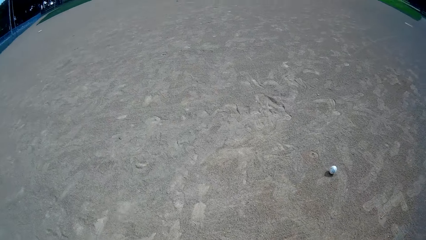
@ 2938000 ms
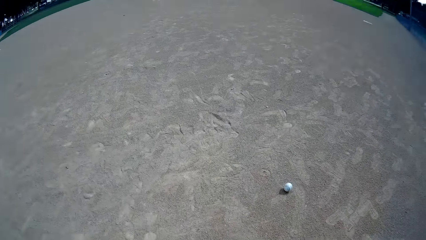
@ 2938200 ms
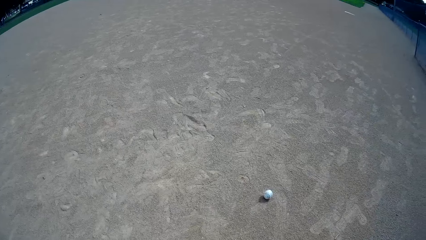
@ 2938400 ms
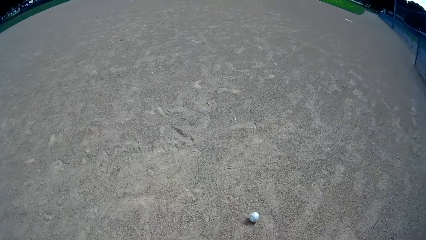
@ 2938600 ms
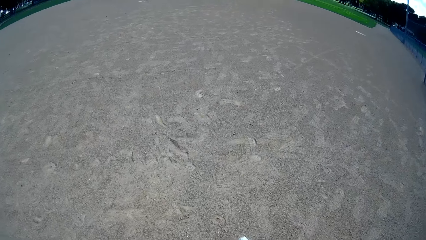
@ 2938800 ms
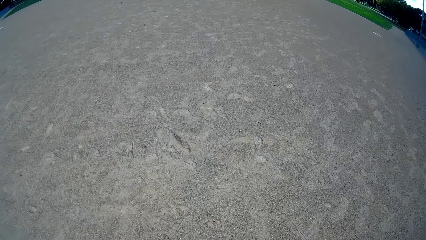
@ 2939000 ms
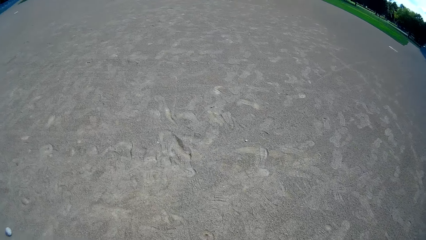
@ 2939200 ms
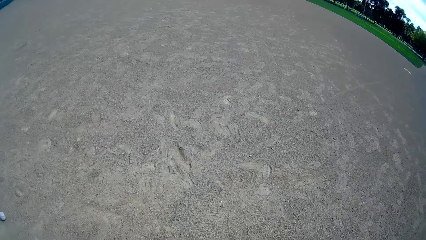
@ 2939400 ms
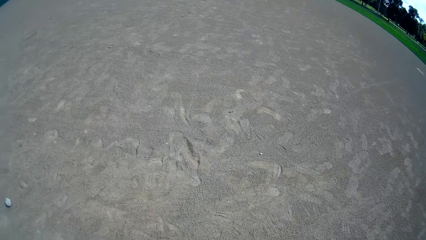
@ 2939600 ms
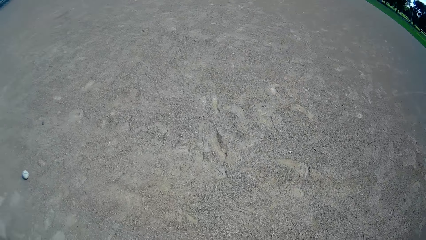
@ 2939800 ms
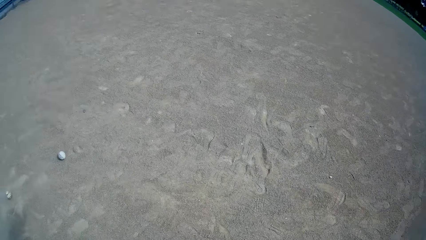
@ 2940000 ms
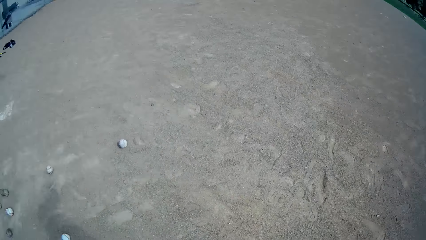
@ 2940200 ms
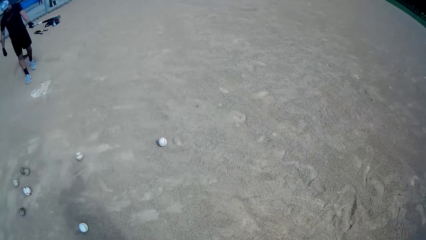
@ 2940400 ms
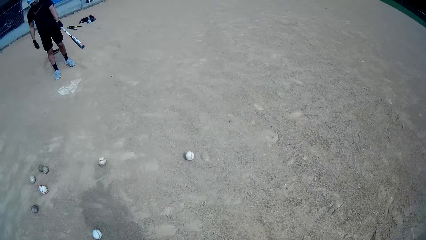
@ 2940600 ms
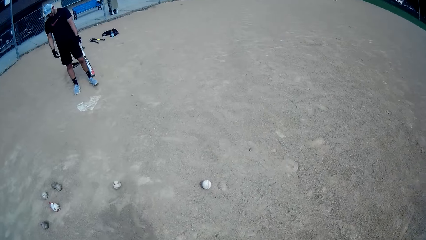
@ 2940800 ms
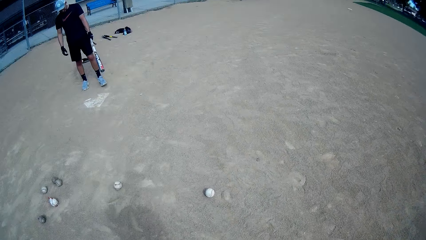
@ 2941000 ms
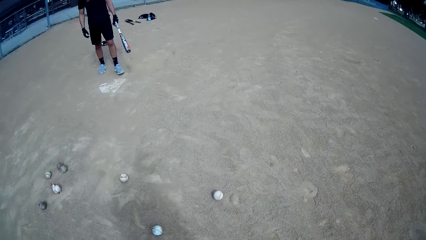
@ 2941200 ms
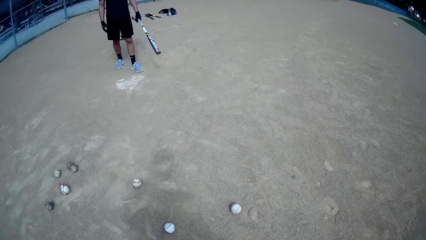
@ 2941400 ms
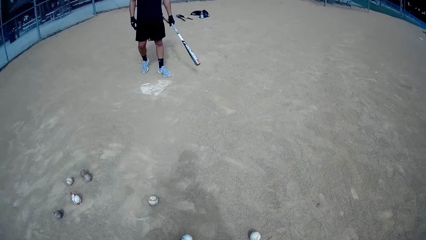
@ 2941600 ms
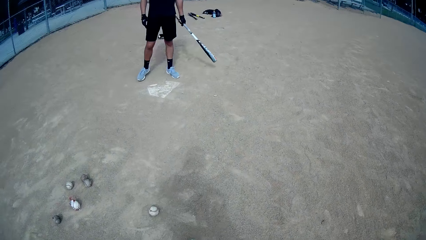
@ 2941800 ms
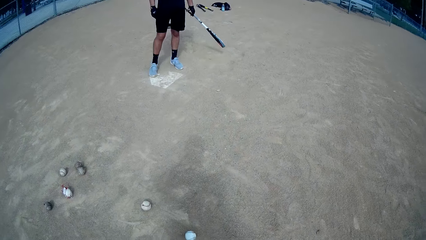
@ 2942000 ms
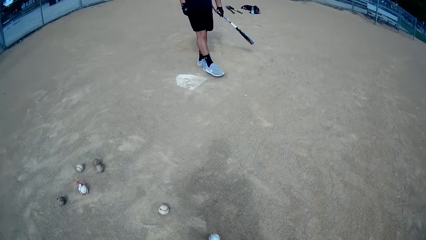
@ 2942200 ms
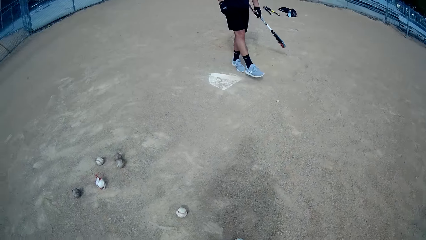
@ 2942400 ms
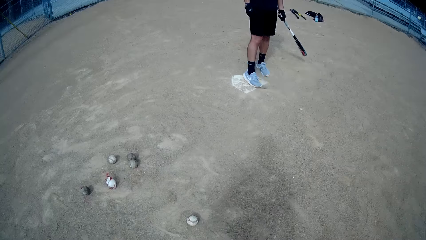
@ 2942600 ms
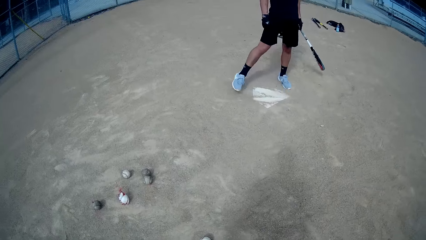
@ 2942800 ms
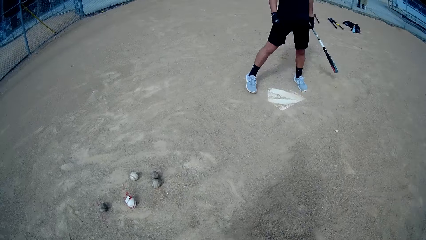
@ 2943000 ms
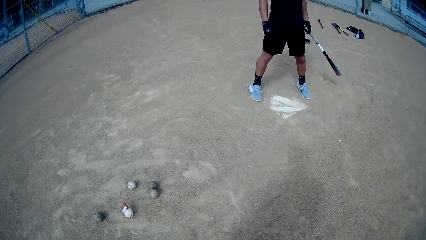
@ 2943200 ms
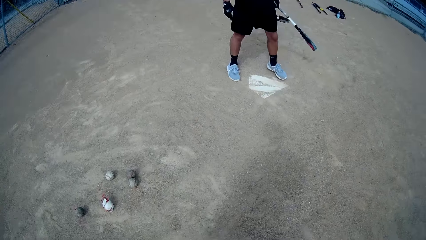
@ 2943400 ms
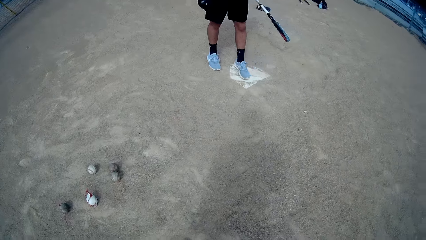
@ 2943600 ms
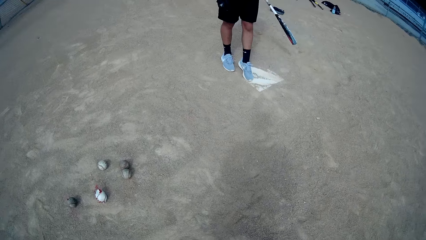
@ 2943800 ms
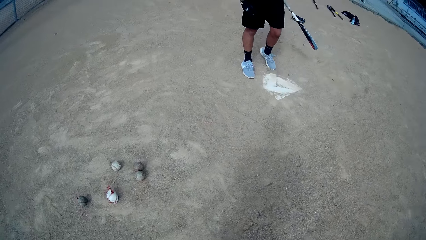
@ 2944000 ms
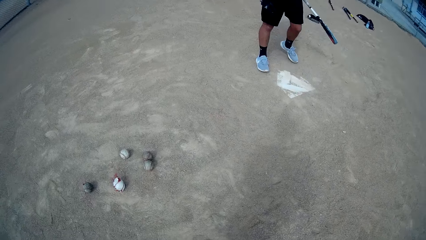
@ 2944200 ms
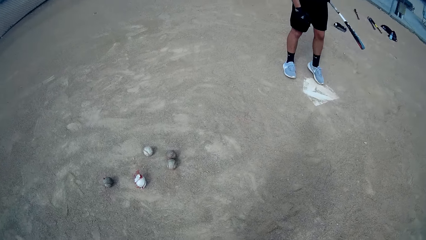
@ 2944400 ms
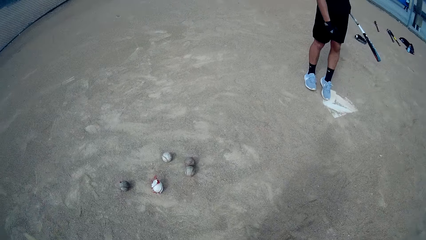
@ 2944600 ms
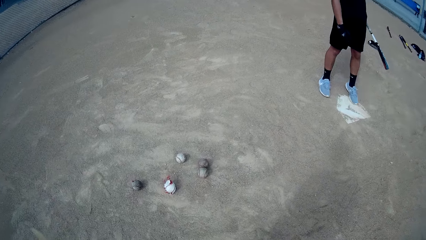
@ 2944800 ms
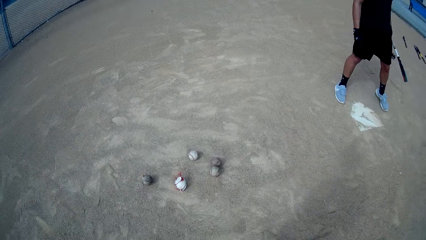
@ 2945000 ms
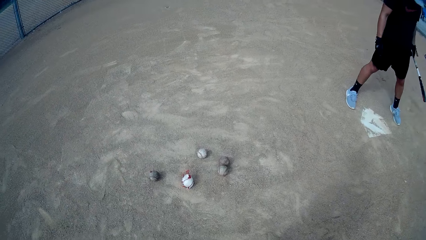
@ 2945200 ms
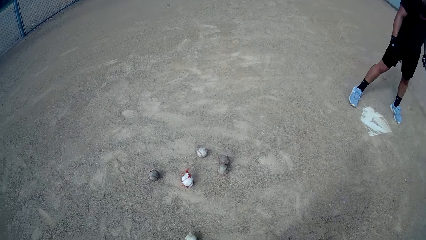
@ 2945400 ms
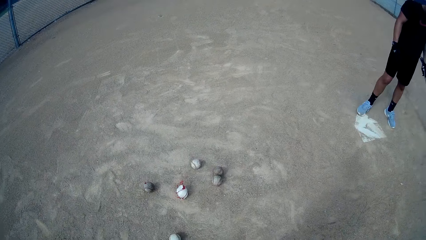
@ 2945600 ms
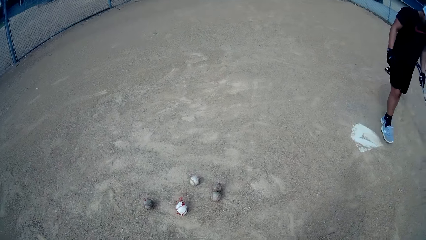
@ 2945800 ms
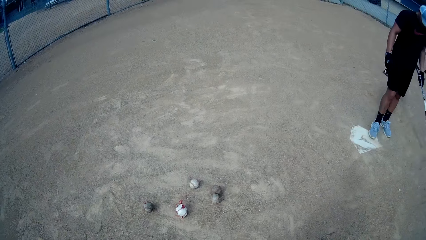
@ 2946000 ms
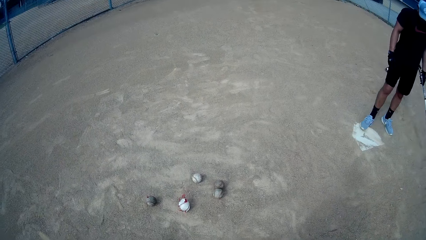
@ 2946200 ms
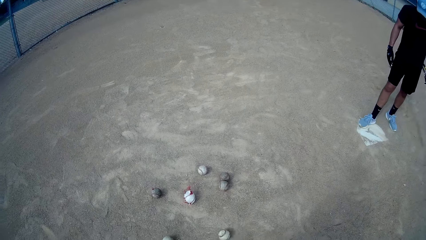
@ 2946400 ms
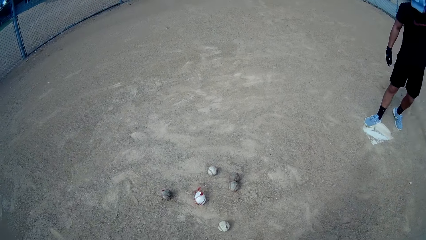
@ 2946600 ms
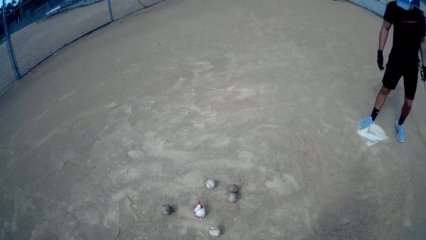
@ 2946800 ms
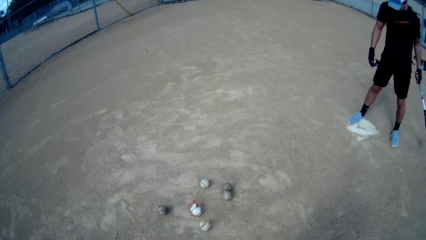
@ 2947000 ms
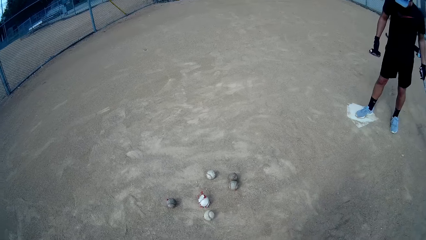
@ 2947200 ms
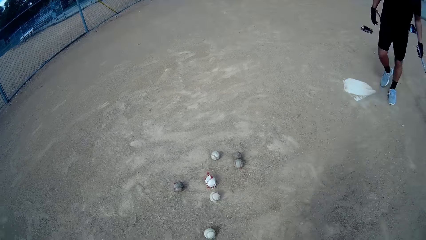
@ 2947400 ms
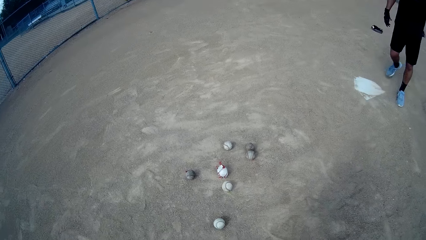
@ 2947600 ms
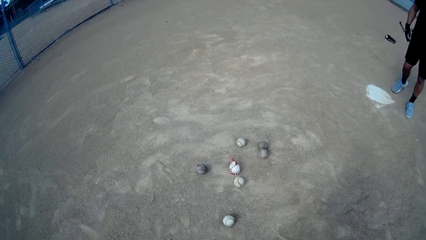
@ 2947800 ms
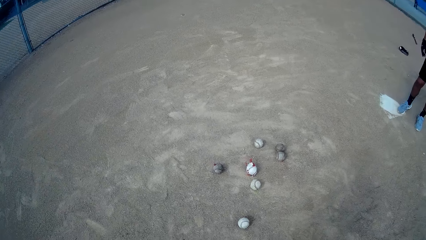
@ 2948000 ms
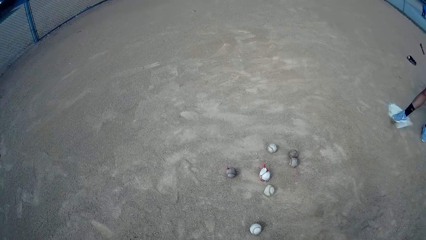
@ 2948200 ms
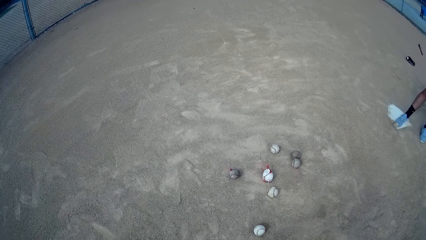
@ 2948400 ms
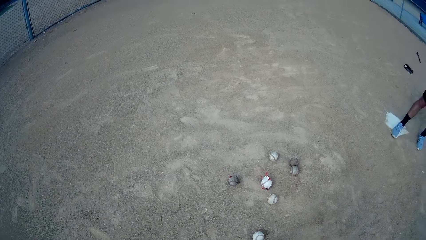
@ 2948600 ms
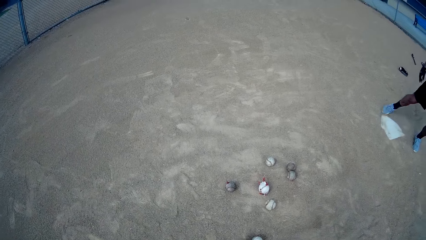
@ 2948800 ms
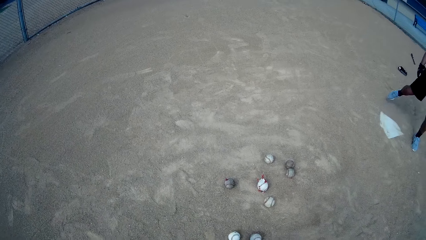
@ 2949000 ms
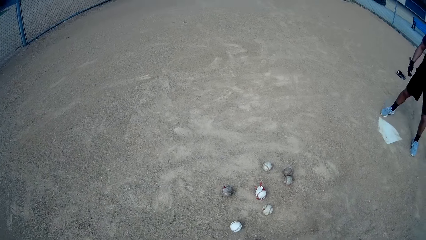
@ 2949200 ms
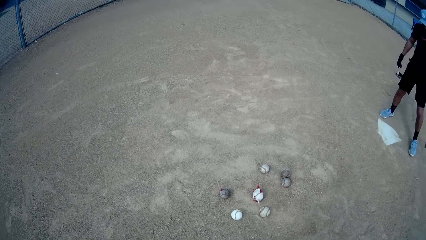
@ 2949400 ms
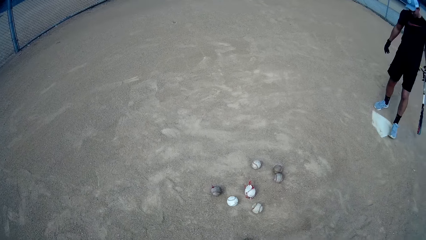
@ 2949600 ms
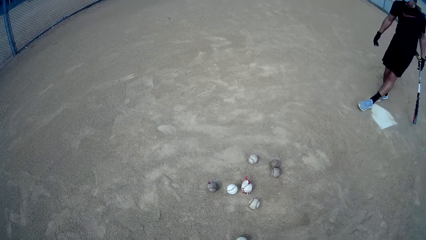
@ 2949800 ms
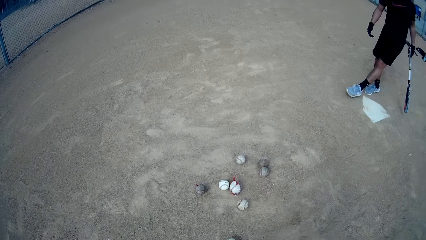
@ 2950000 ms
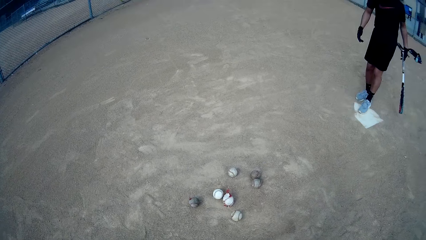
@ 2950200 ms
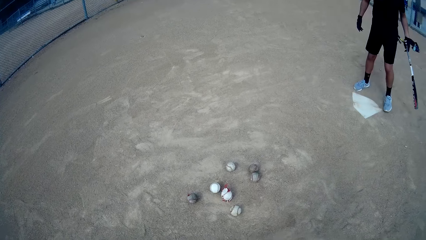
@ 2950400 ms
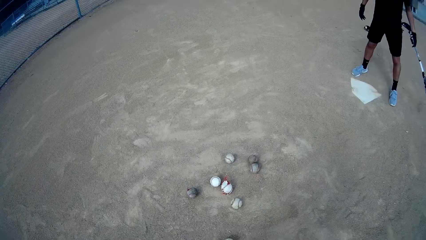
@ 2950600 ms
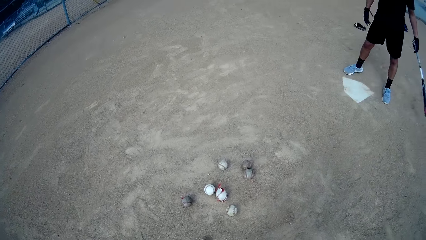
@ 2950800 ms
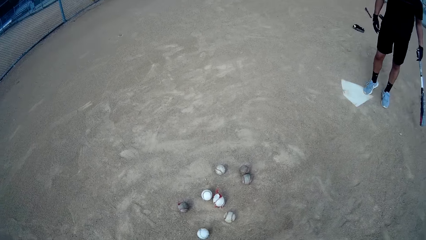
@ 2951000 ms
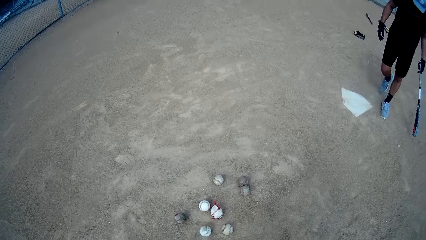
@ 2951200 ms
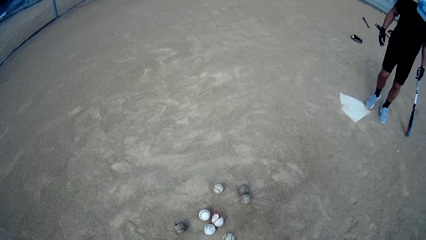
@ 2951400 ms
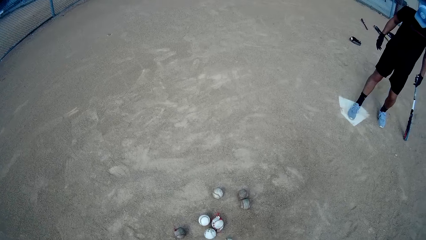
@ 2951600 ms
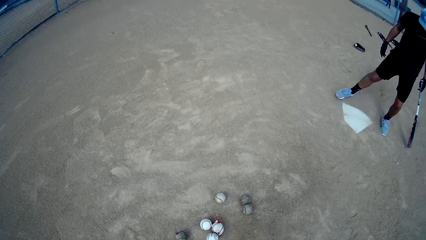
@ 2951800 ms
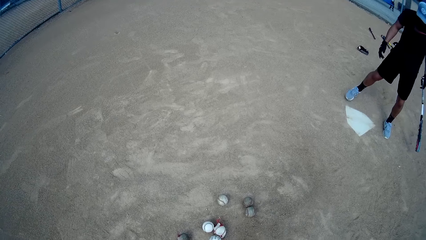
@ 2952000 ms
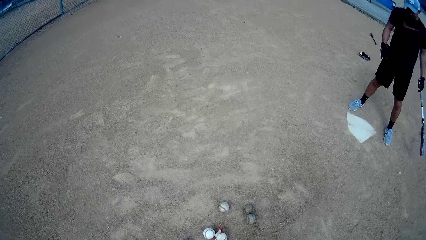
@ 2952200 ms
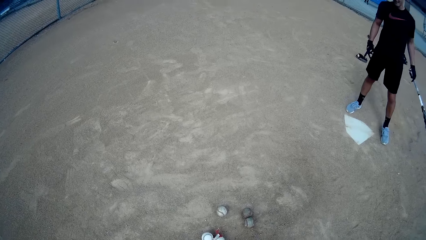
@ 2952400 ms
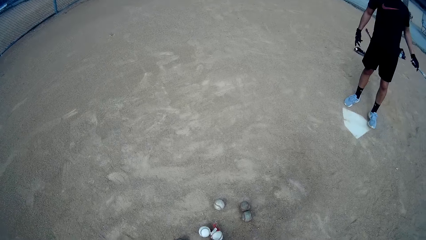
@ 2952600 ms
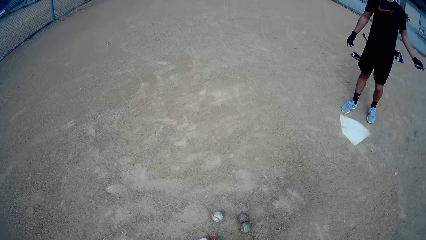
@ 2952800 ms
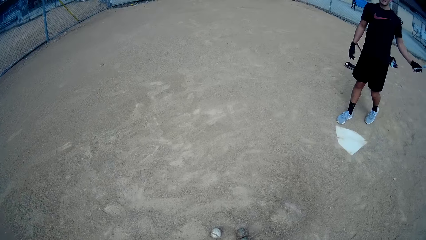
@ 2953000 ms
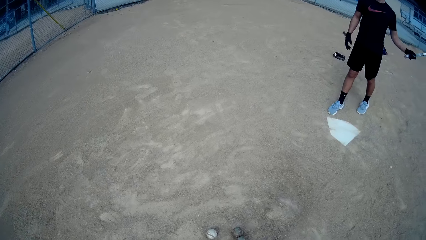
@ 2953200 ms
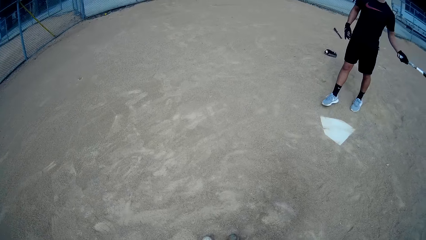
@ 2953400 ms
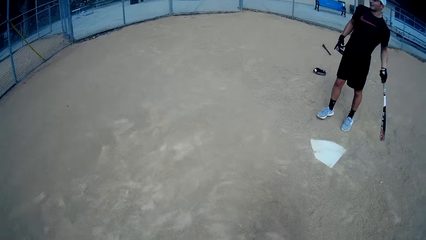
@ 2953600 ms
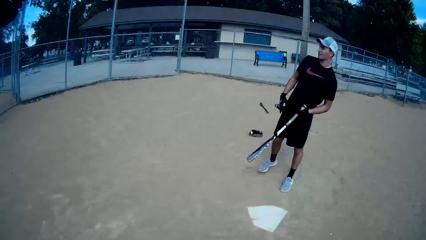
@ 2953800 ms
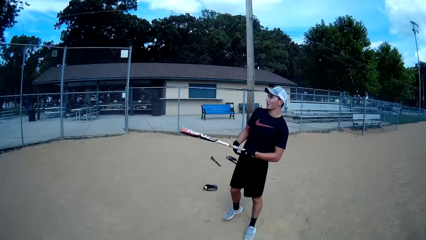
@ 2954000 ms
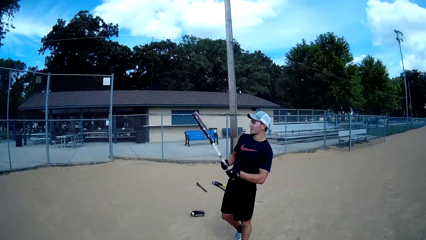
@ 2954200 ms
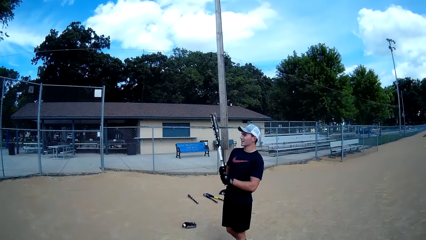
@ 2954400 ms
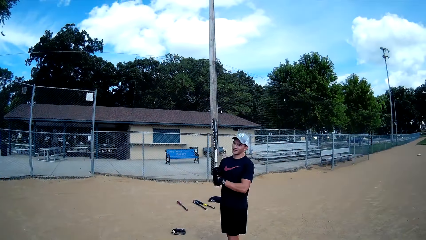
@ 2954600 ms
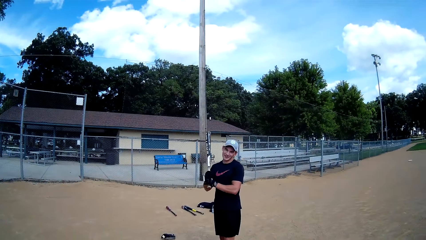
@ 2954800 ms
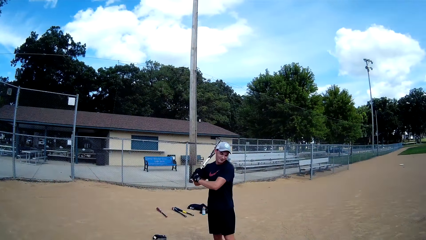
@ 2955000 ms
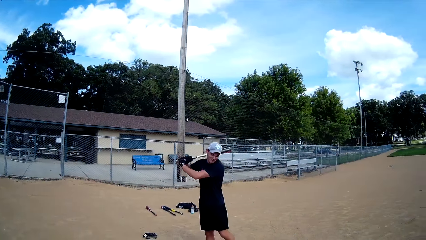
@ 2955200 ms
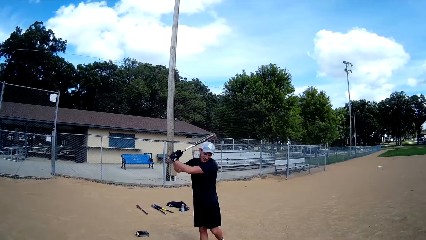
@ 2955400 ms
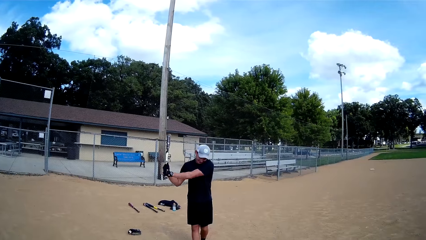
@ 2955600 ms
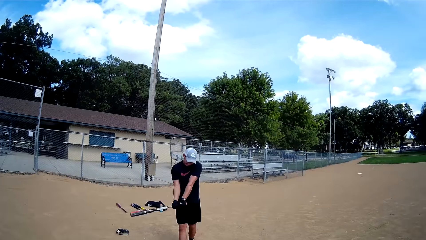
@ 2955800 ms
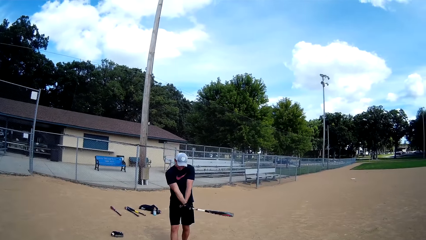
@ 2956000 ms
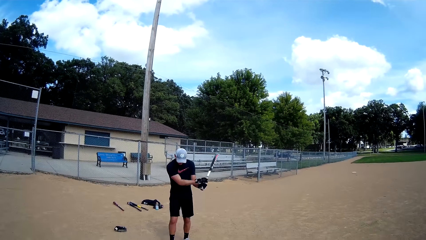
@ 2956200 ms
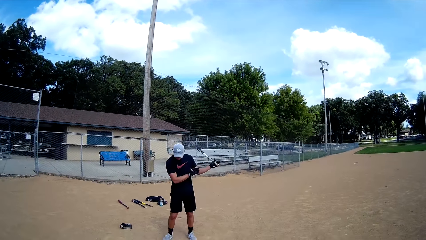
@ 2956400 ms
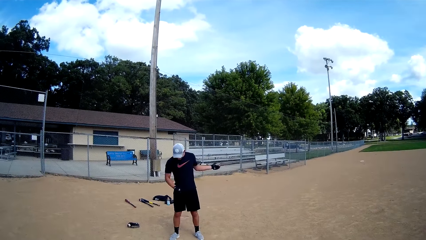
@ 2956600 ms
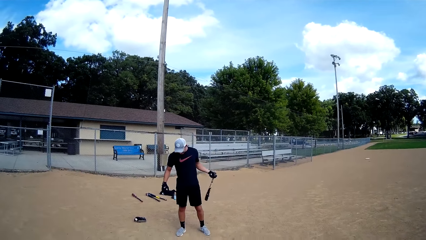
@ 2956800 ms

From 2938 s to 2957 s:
The man holds a baseball bat. The man wipes the ground with the leg. The man clears the sand from the surface of a wood. The man swings the bat.
